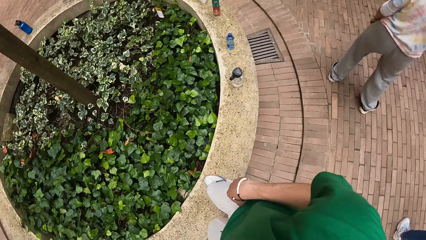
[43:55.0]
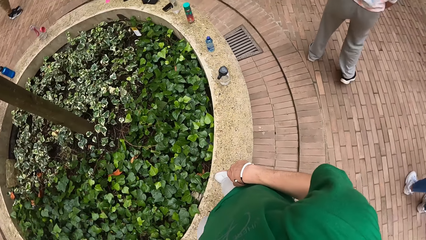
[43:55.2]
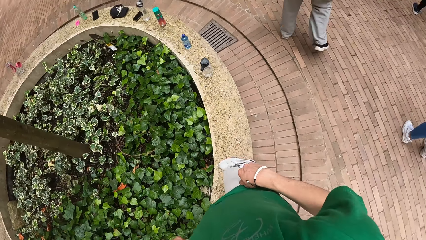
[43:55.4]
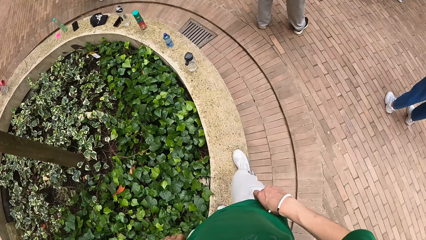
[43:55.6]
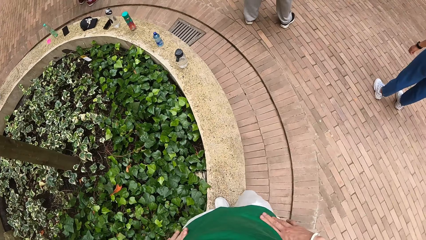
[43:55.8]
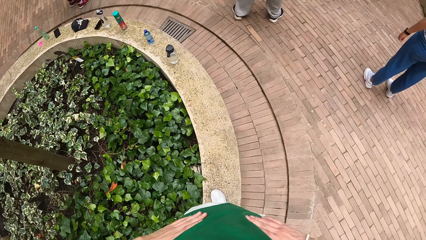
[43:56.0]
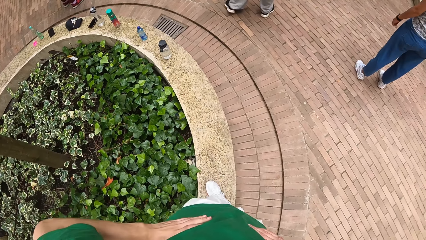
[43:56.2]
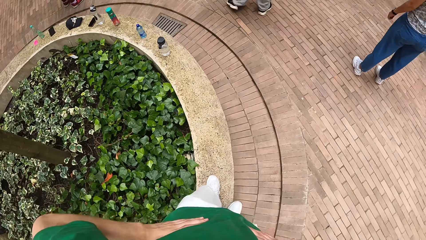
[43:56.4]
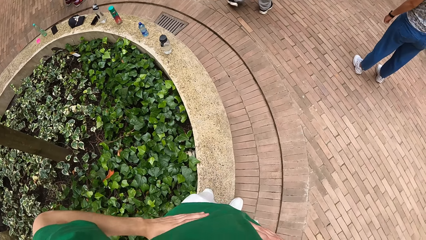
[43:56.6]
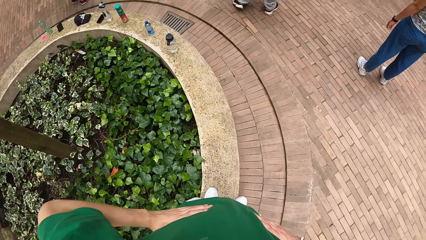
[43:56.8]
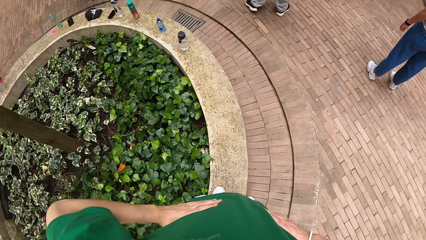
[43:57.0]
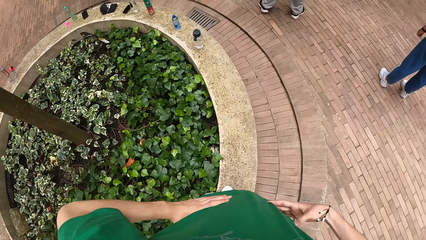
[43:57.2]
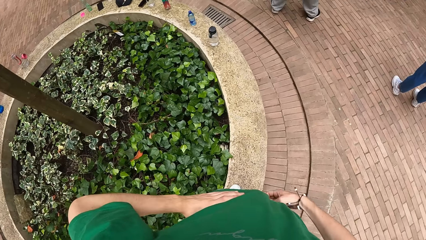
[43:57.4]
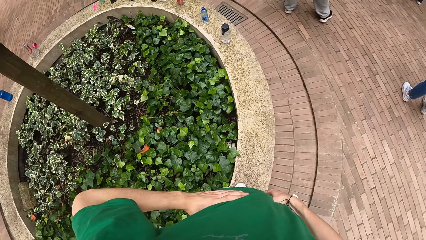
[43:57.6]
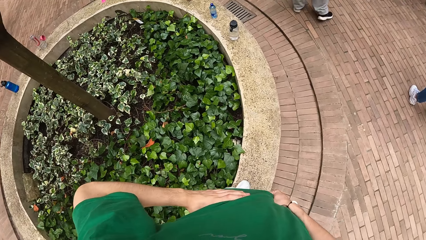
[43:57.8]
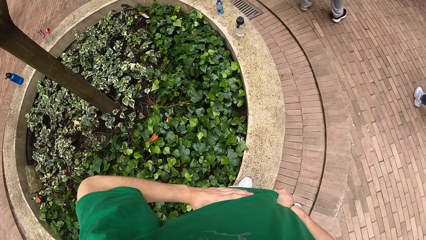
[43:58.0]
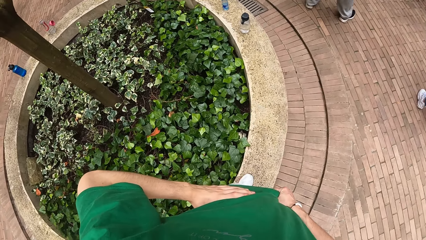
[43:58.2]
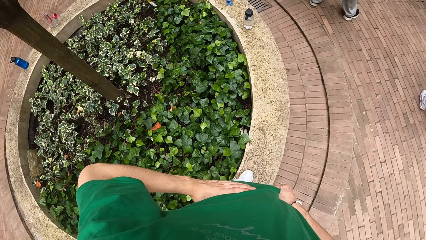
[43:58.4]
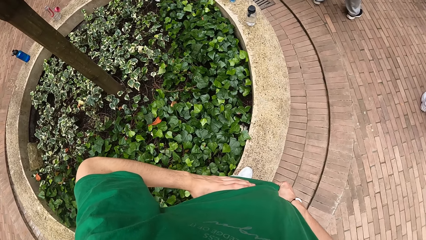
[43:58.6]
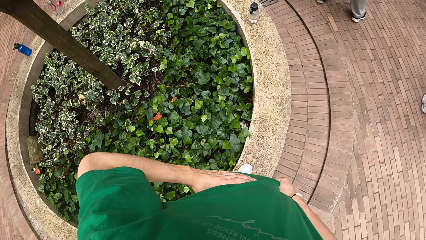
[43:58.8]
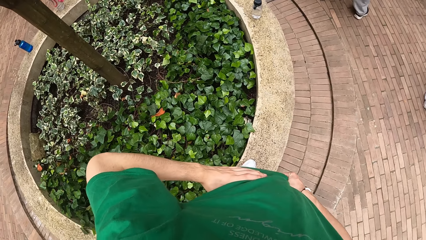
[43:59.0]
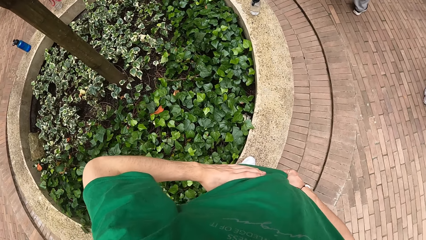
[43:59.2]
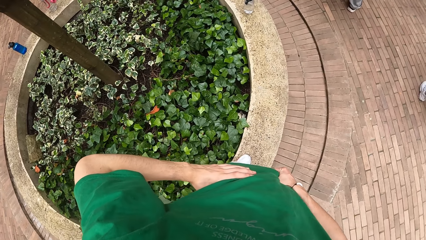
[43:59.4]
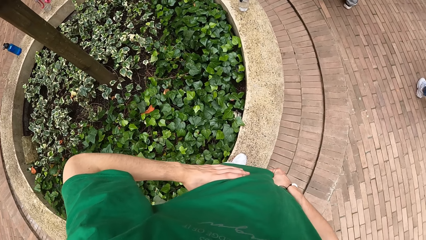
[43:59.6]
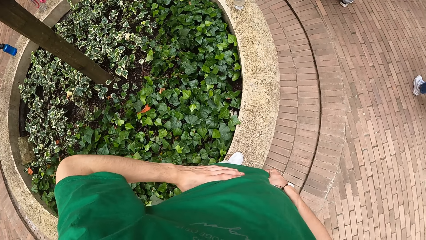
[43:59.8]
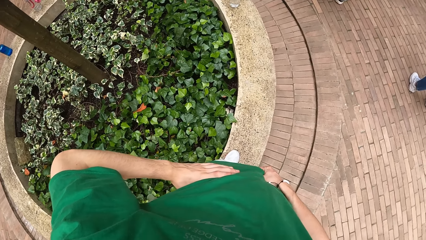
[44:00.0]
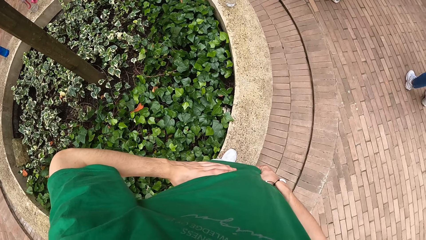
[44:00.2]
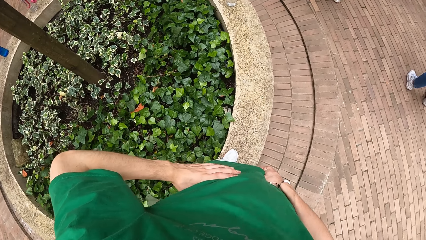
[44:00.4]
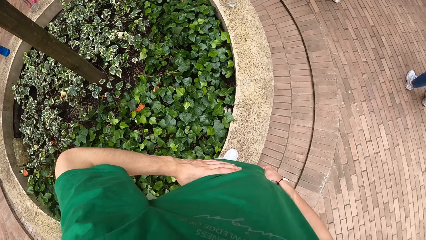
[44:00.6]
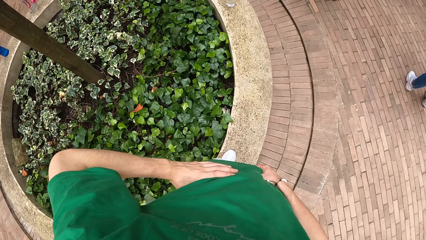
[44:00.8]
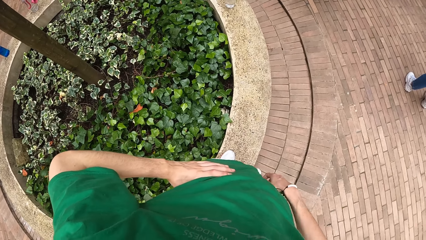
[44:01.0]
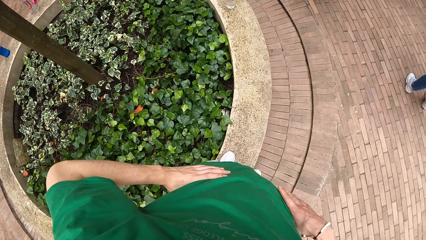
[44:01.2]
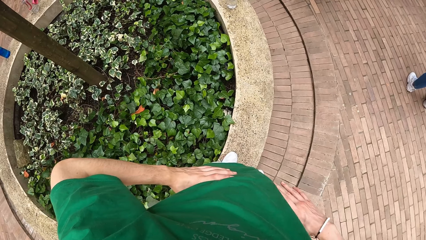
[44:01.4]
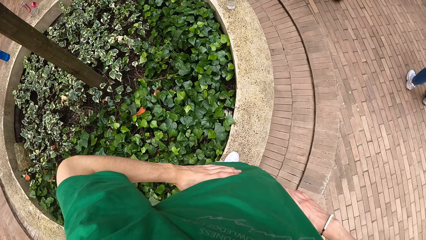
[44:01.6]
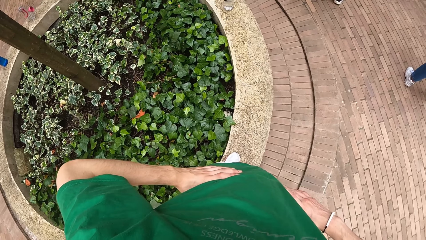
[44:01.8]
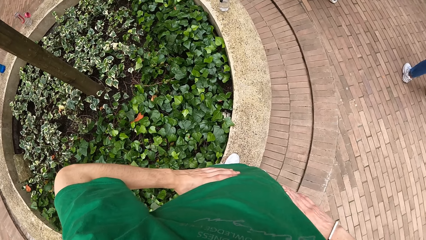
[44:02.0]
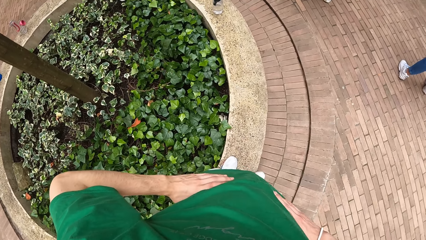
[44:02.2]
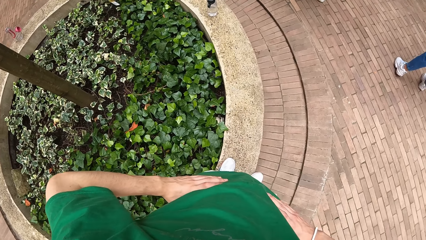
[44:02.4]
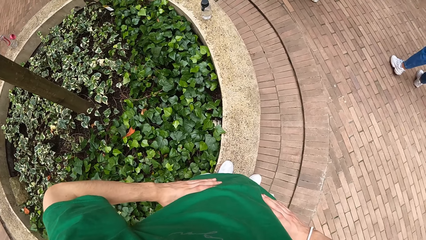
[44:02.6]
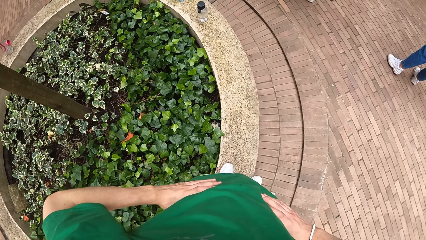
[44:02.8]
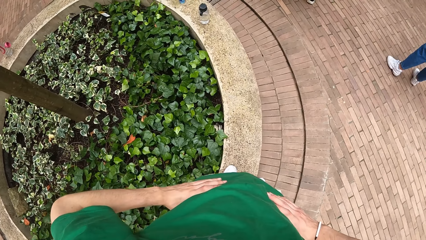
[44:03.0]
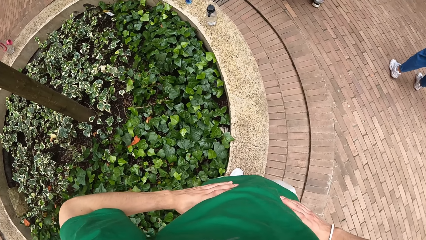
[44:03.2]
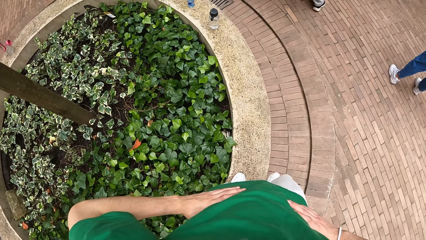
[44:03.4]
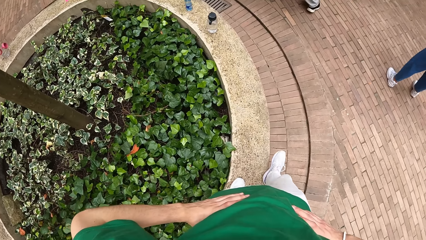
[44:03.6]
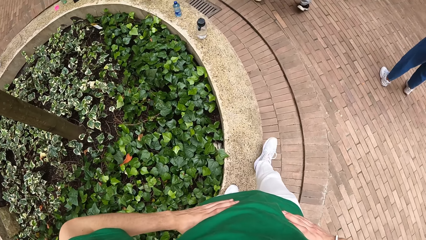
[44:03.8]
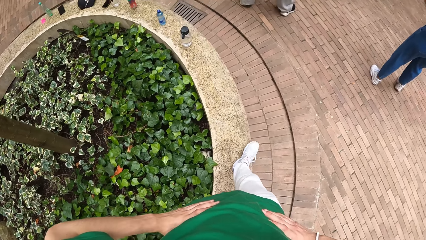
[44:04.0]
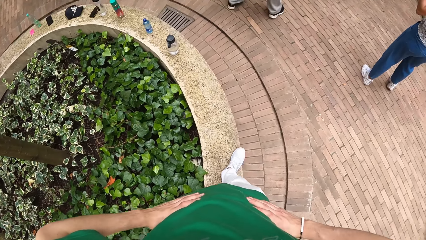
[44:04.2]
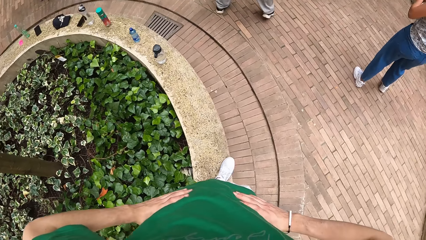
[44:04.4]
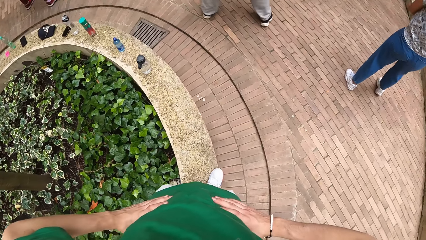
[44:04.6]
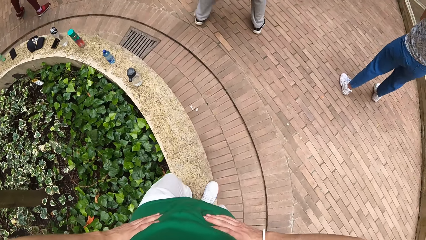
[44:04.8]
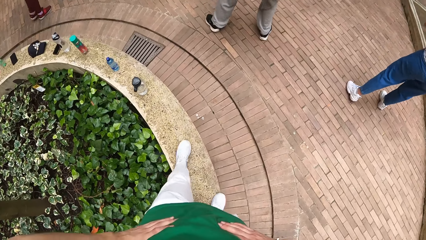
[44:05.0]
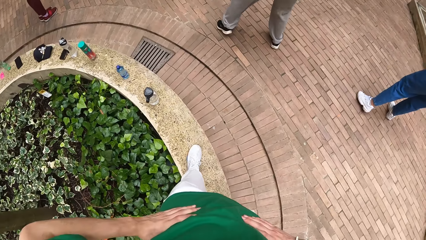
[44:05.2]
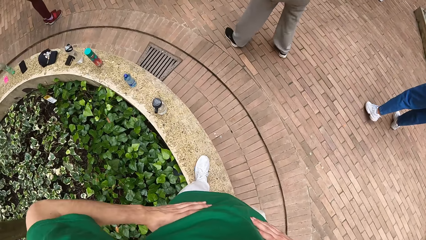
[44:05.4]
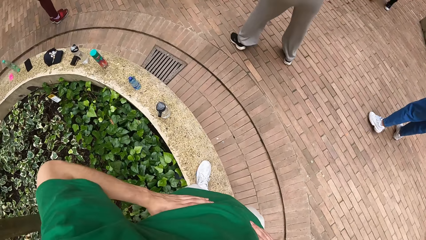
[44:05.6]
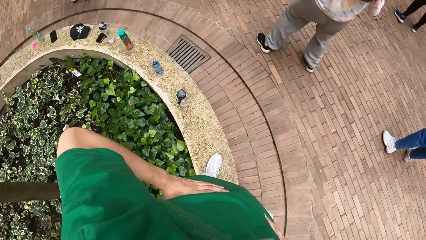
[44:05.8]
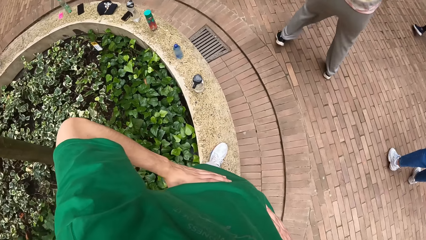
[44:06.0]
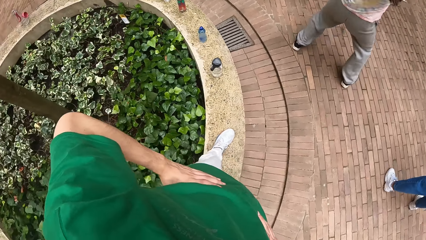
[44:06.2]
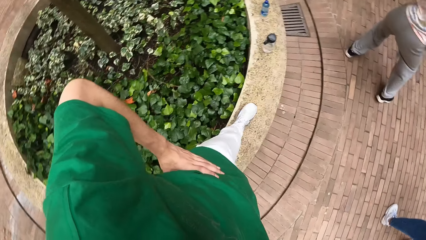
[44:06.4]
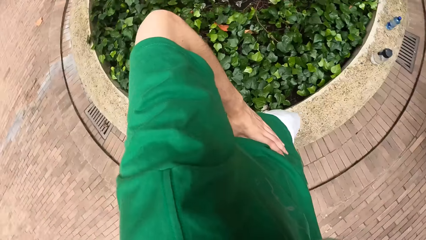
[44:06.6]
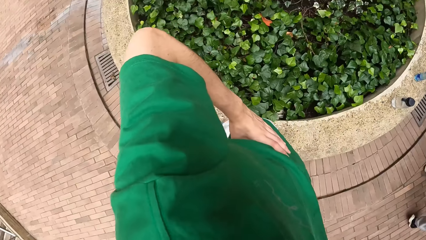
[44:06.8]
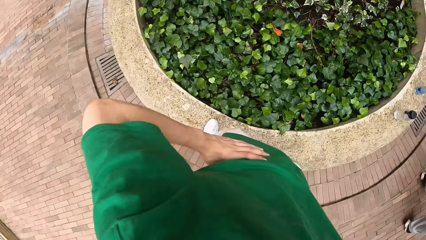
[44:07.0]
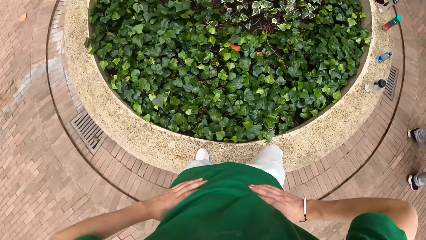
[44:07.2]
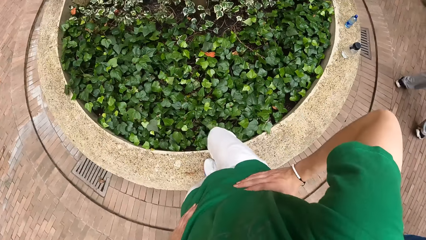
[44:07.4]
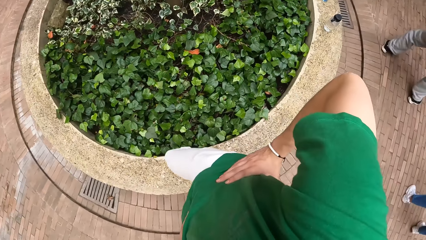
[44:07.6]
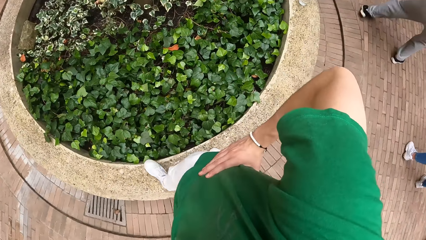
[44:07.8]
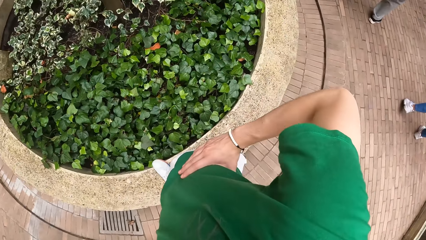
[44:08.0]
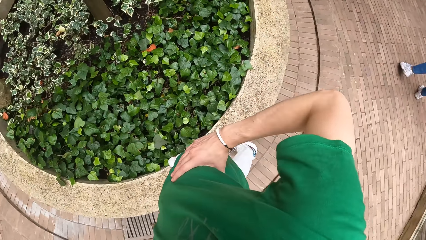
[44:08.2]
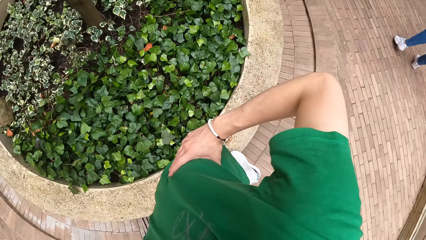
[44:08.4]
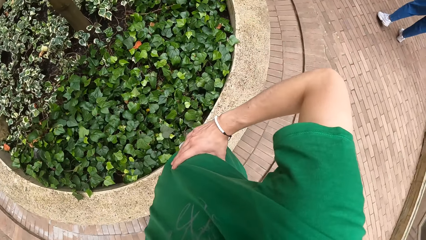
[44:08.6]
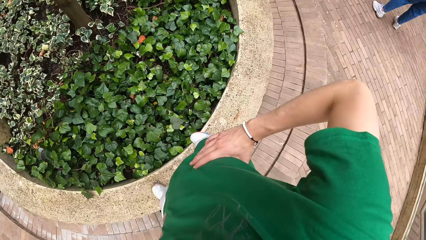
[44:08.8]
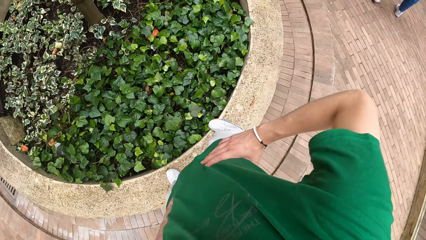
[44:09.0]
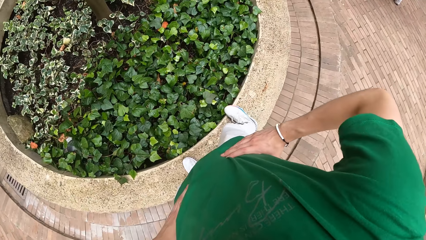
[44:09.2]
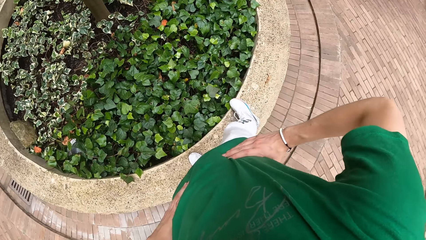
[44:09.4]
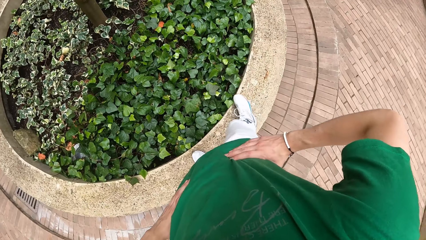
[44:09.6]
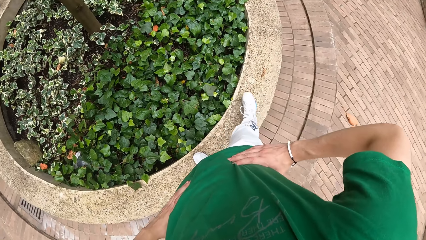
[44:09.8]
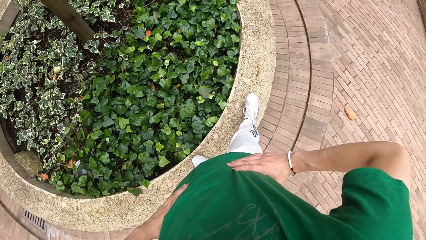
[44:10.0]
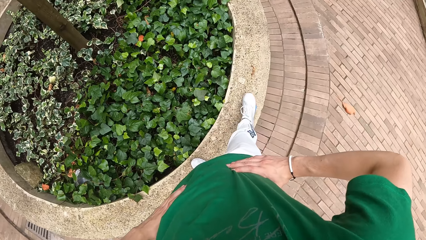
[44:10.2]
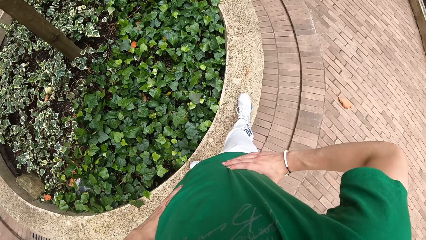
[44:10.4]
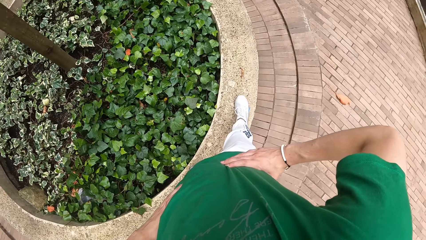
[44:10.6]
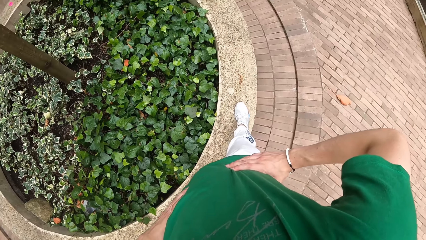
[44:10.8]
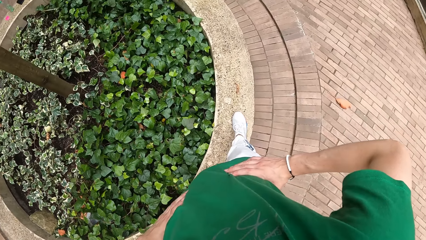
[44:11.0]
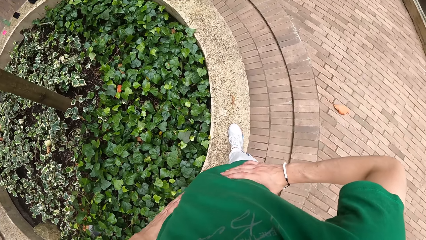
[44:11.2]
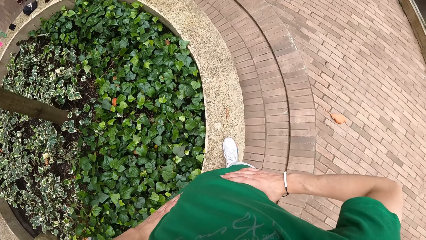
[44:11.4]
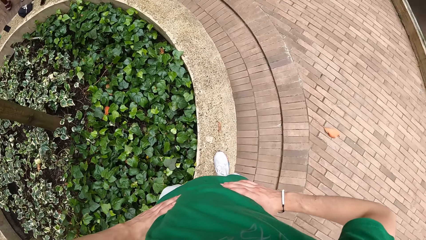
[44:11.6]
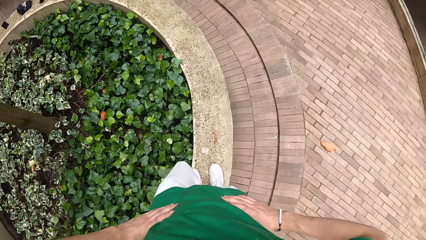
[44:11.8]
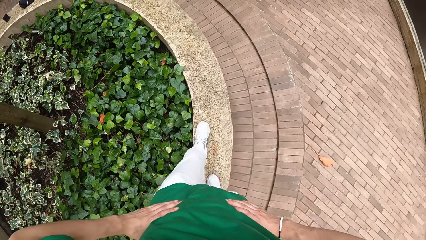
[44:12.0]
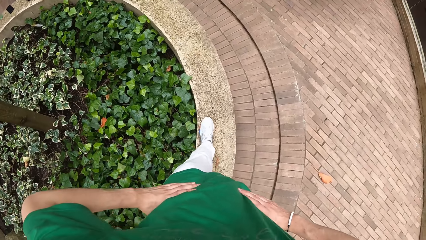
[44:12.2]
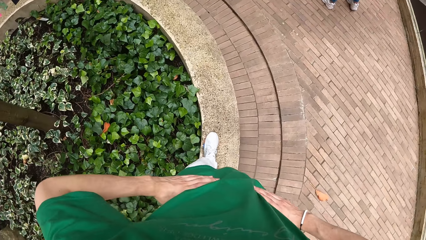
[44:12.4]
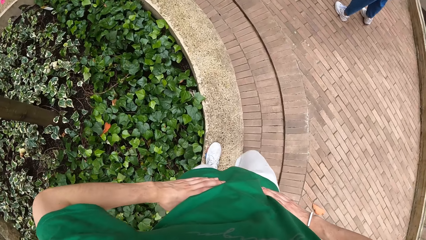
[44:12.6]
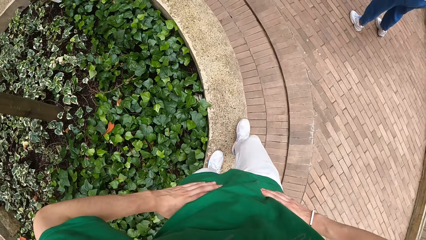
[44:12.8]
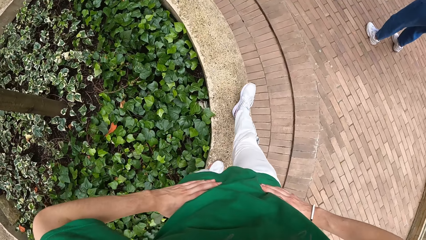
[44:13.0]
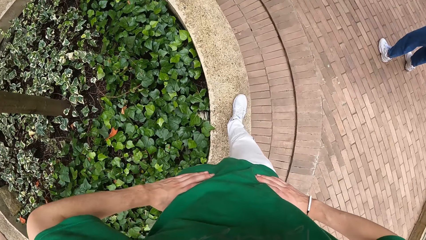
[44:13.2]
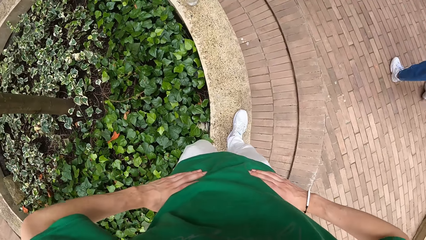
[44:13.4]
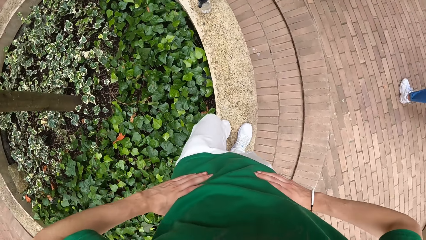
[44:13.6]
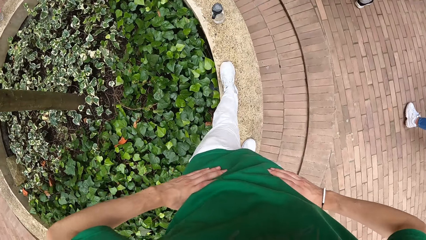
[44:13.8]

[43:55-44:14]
The camera wearer climbs on the flower bed. He holds his waist with both hands. He walks on the flower bed.
